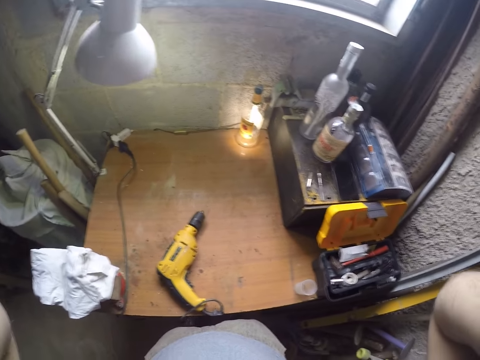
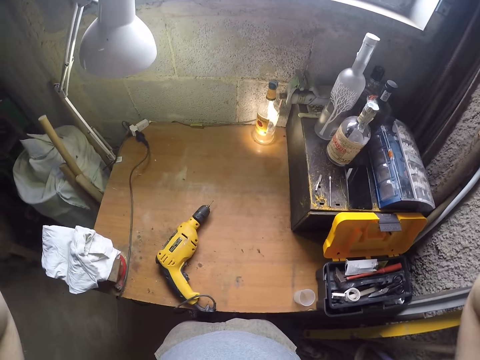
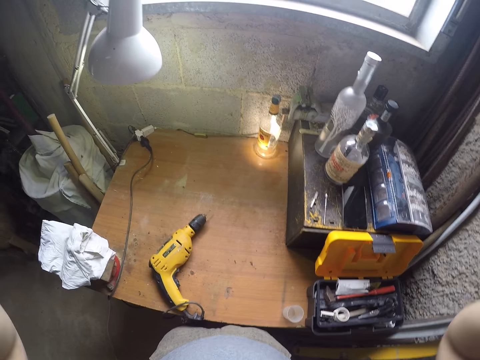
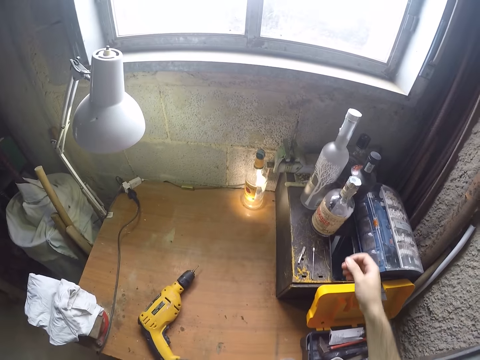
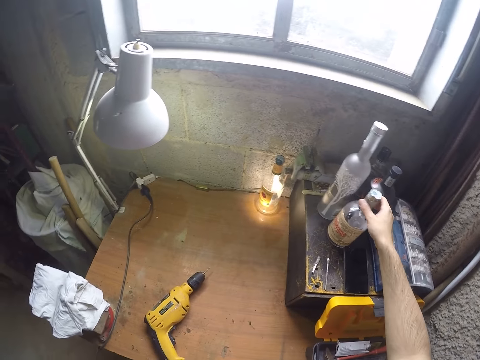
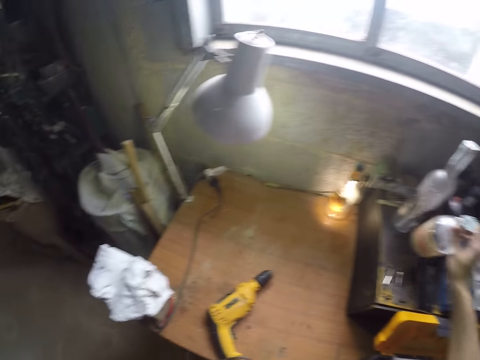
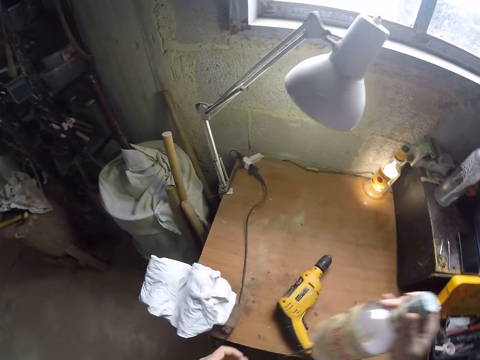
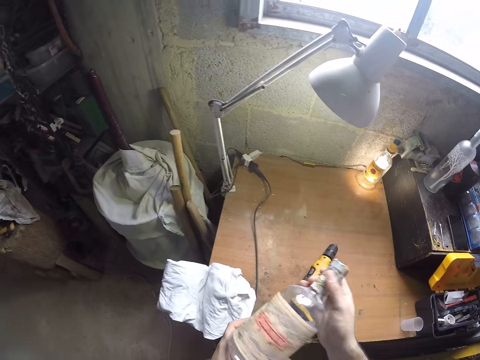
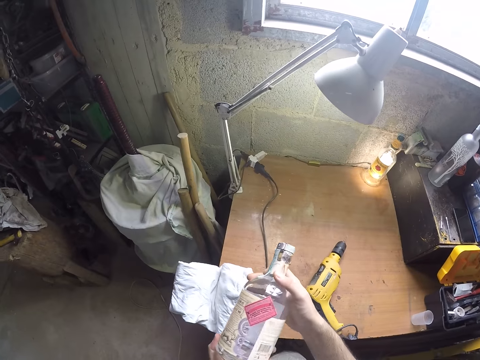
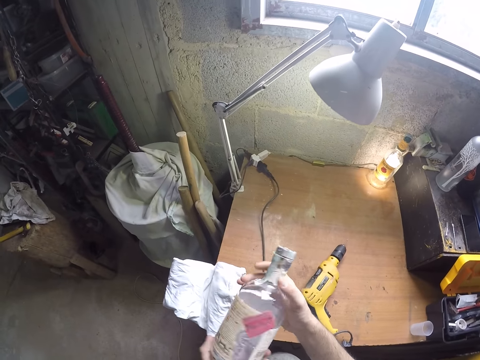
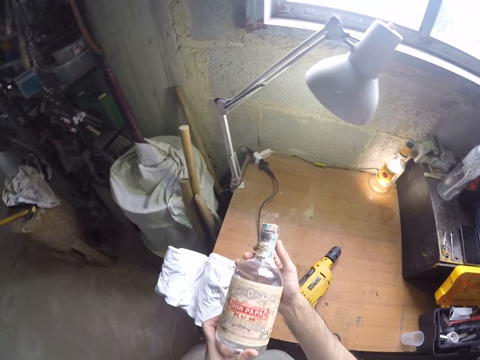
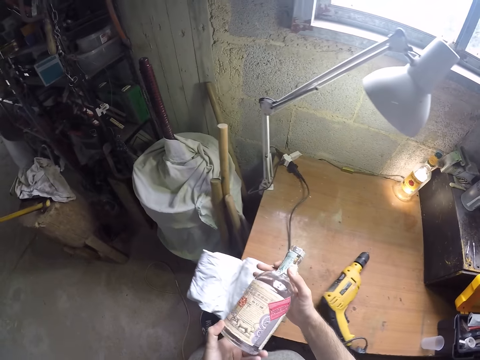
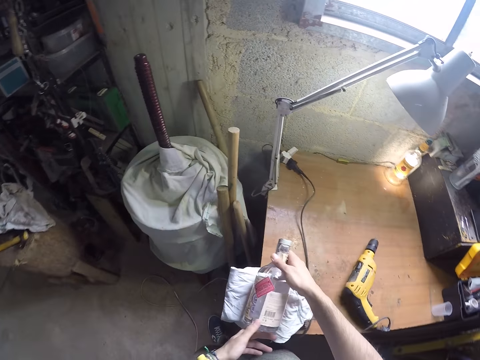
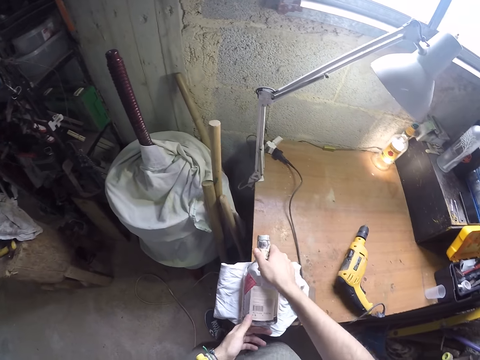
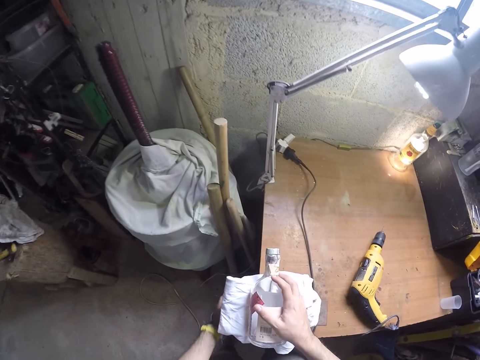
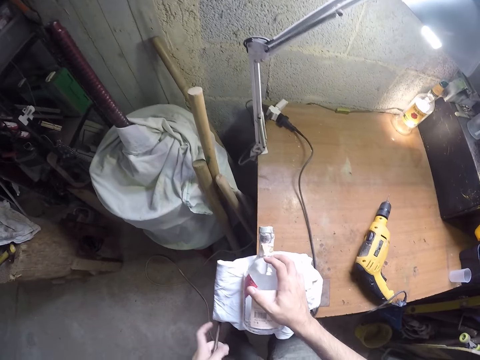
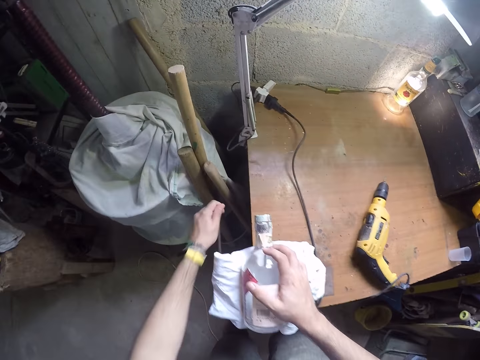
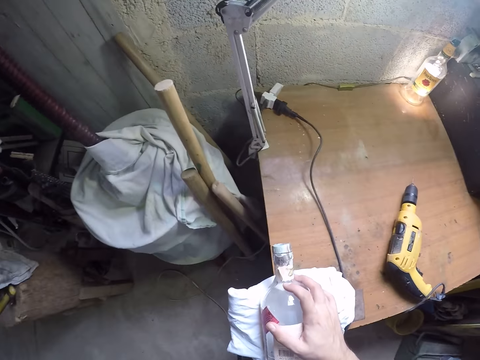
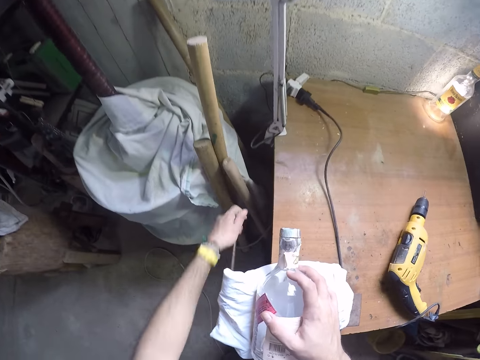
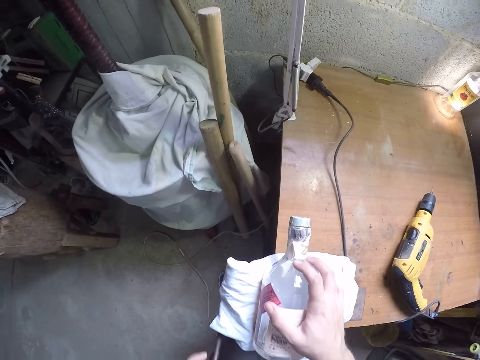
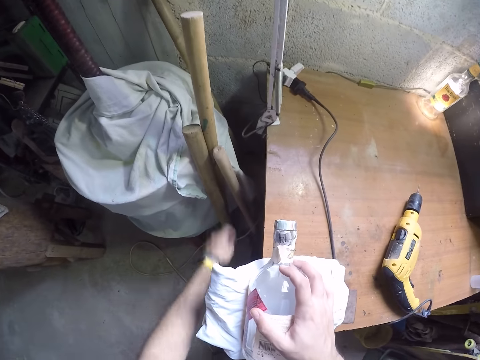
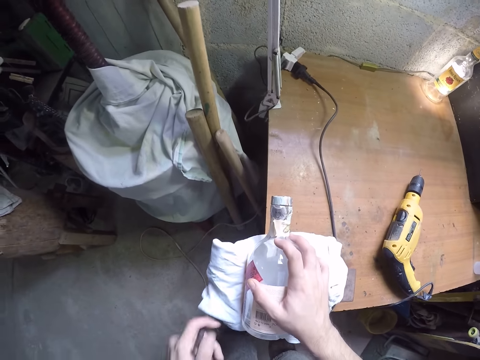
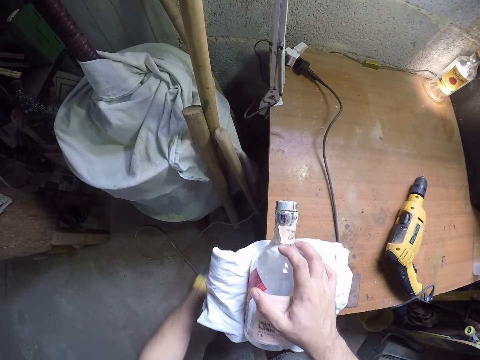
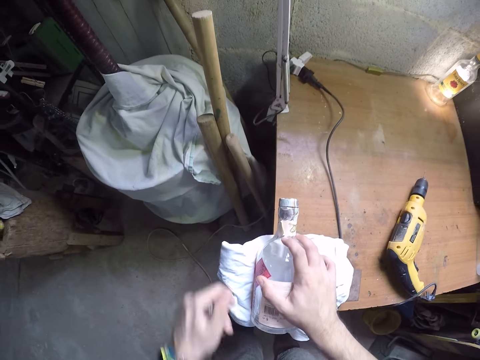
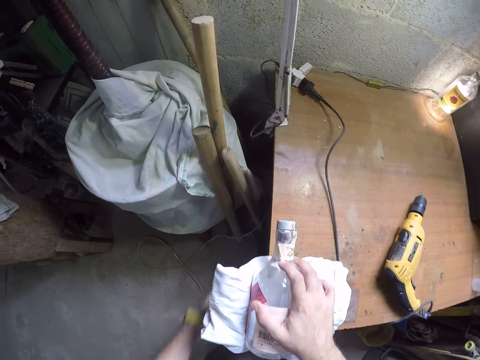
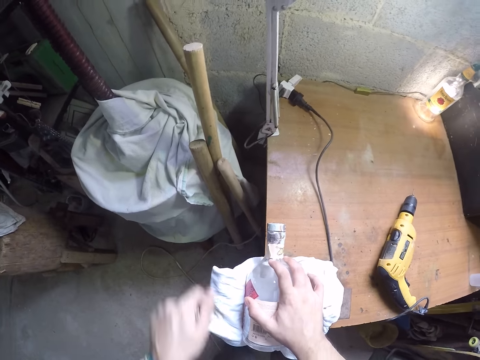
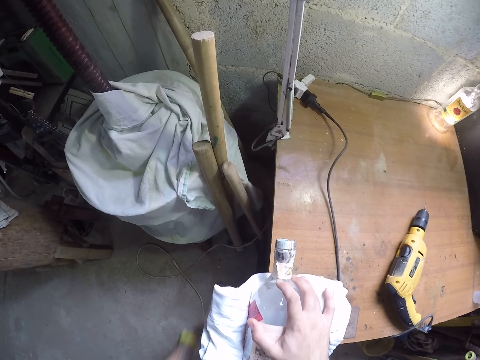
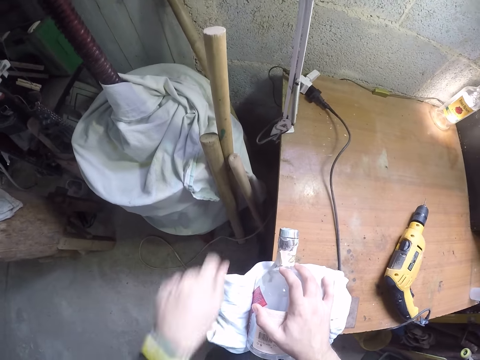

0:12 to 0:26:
The camera wearer picks a bottle from a metal box with his right hand. He holds the bottle with both hands and rotates the bottle with both hands. He places the bottle on a piece of cloth on a bench vice or vise clamp table with both hands. He places his right hand on the bottle. He rotates the handle of the bench vice with his left hand. He adjusts the vise clamp table with the left hand. He adjusts the vise clamp table with the left hand again.

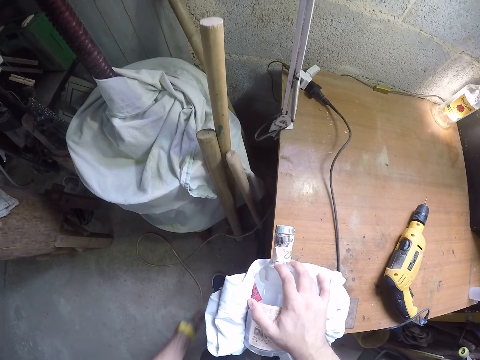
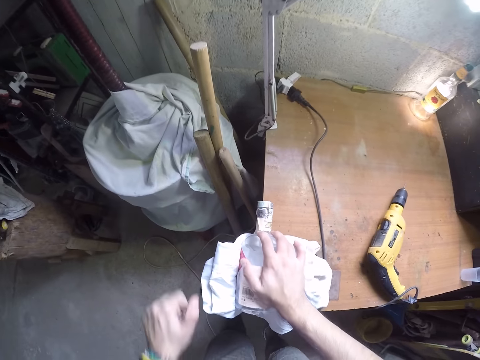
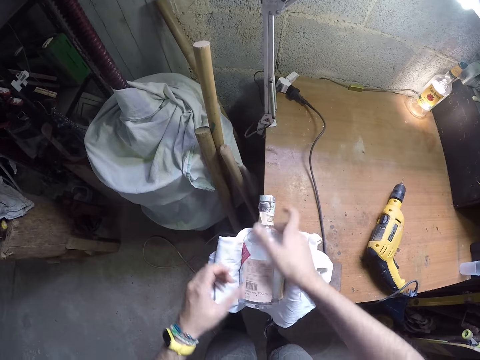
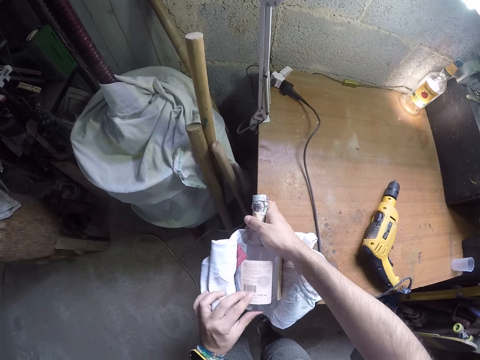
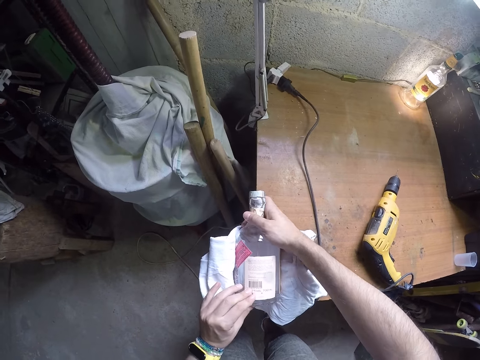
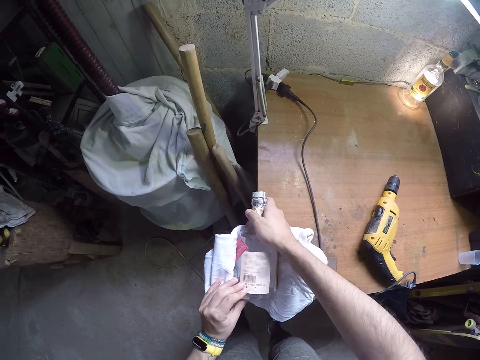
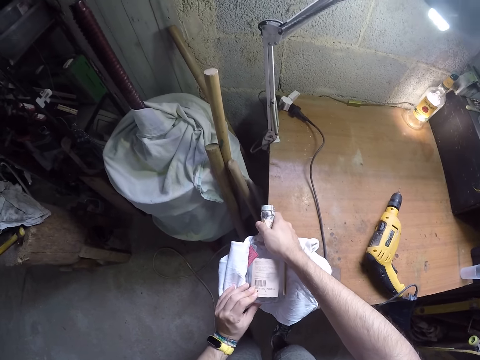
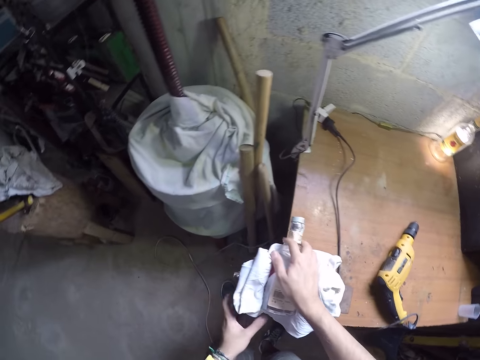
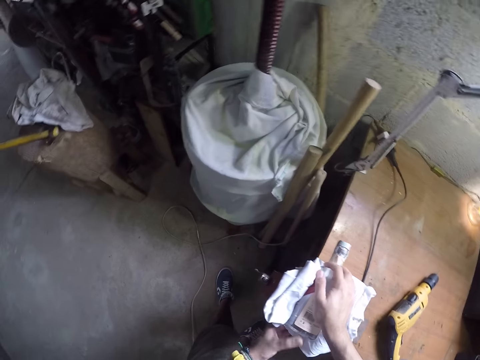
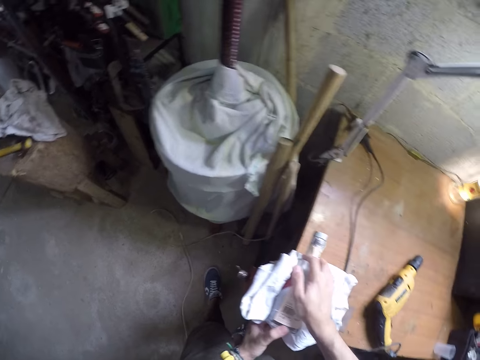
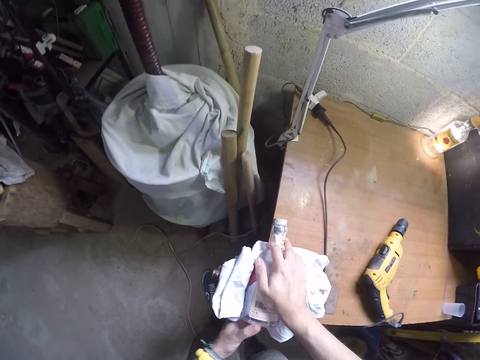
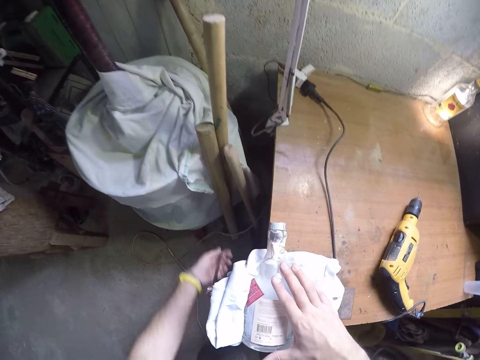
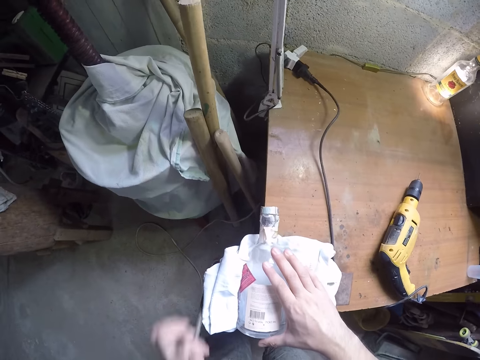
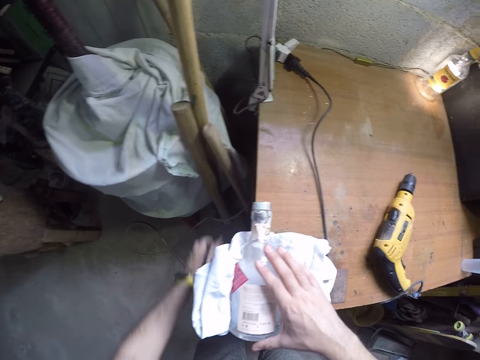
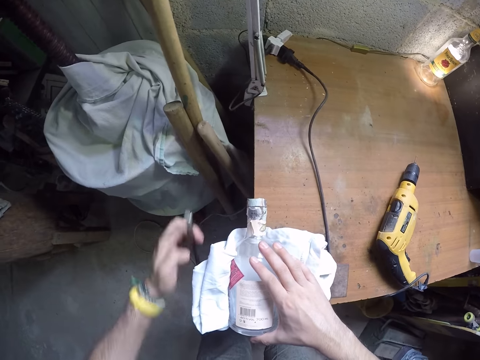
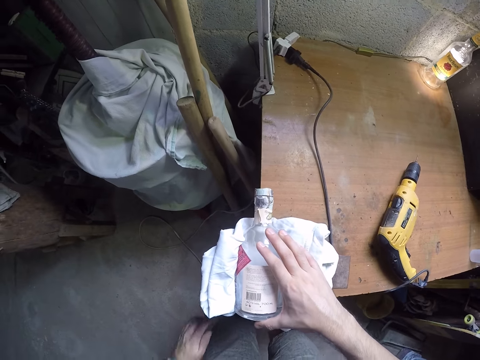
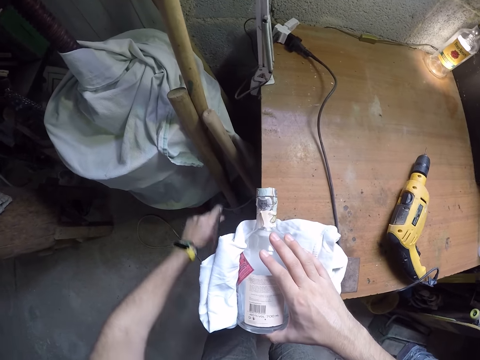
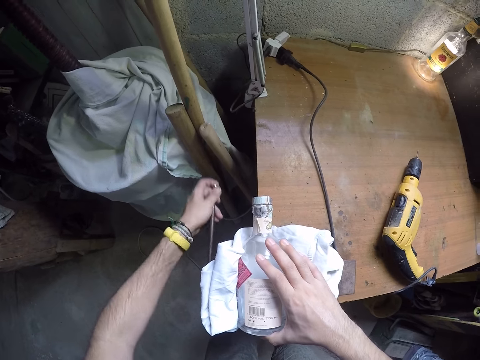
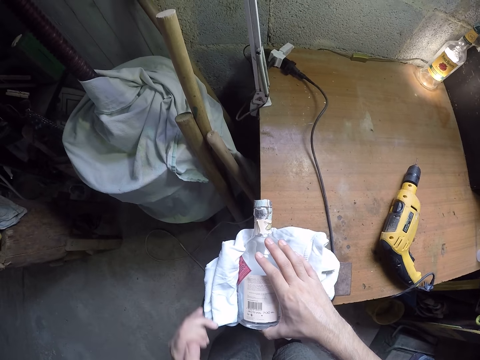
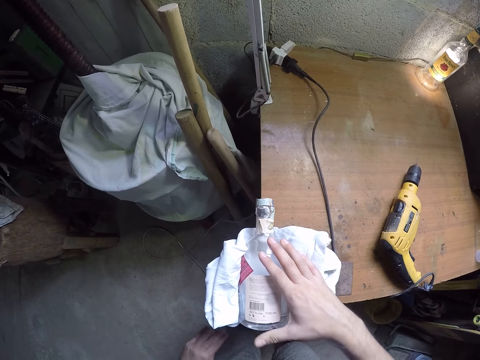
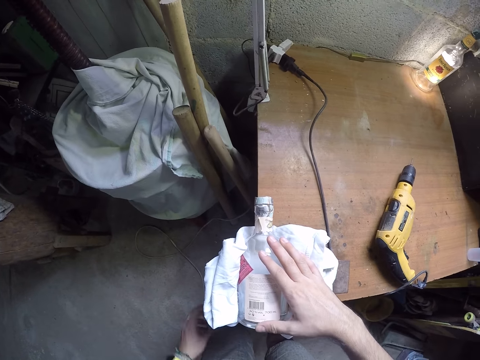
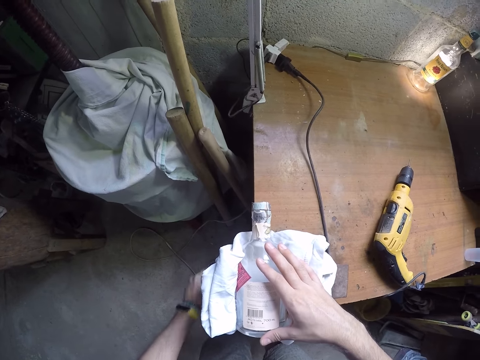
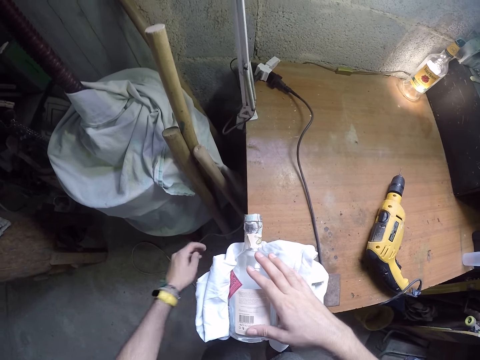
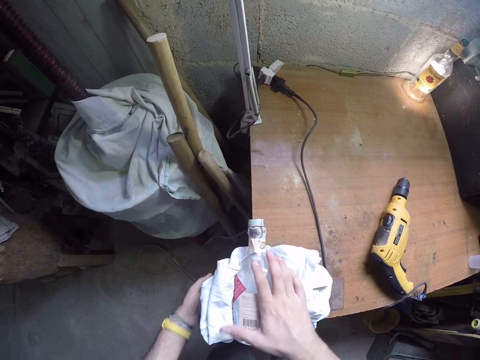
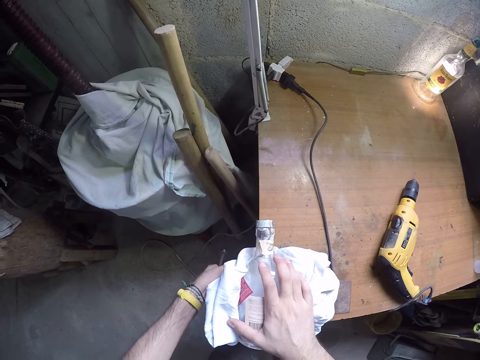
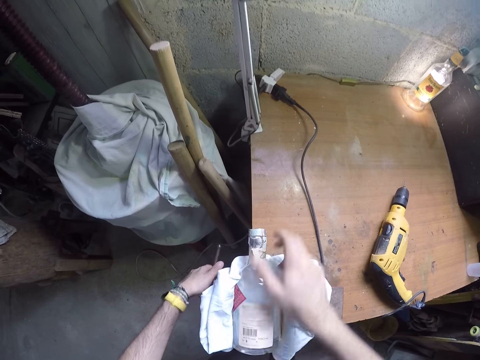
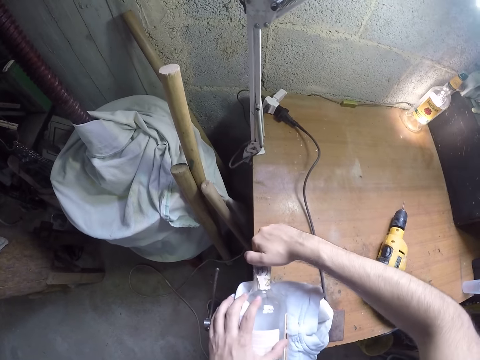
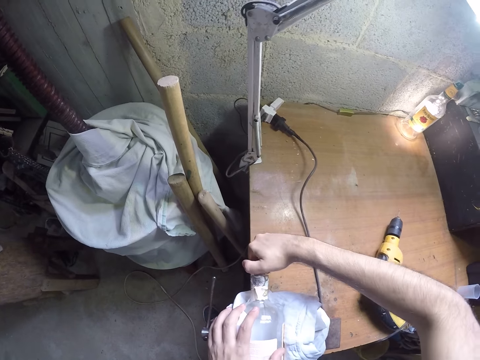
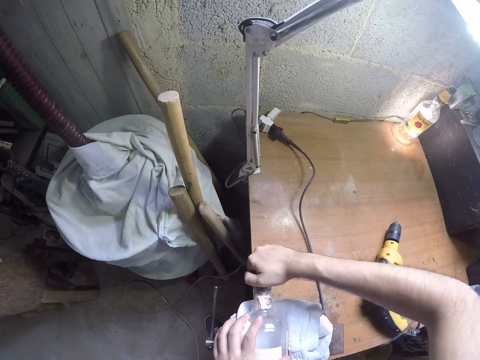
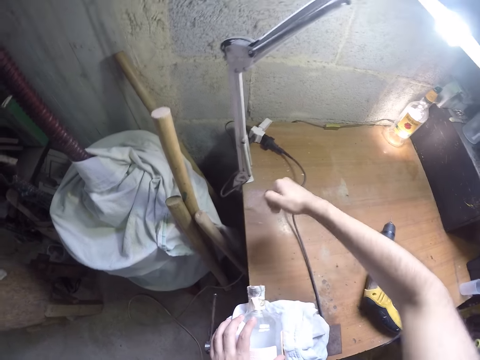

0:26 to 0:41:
The camera wearer adjusts the bottle on the piece of cloth on the bench vice with both hands. He rotates the handle of the bench vice with his left hand. He places his right hand on the bottle. He adjusts the vise clamp table with the left hand. He removes the bottle cork from the bottle with his right hand. He places his left hand on the bottle.
